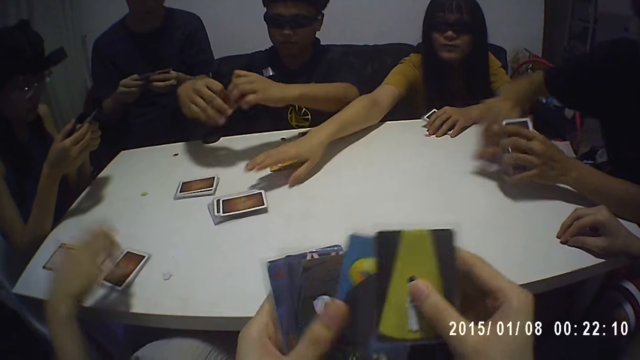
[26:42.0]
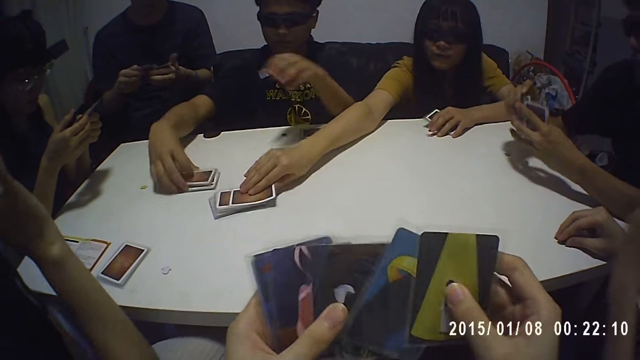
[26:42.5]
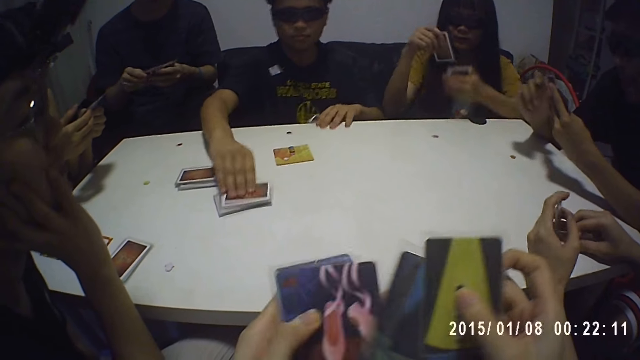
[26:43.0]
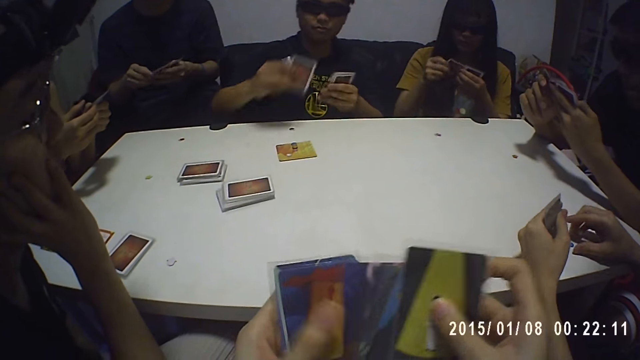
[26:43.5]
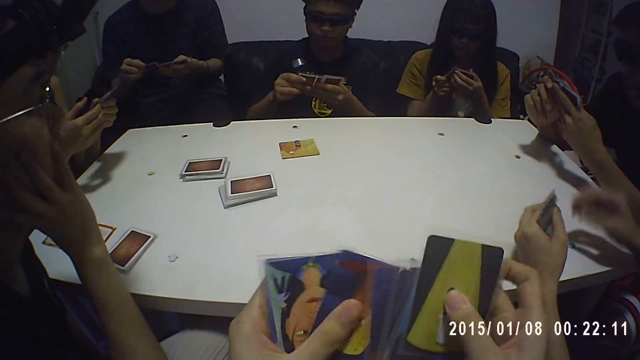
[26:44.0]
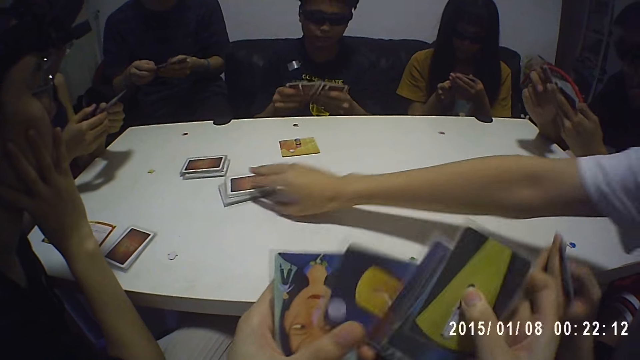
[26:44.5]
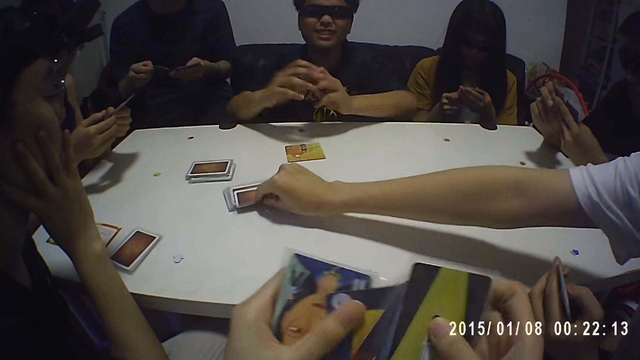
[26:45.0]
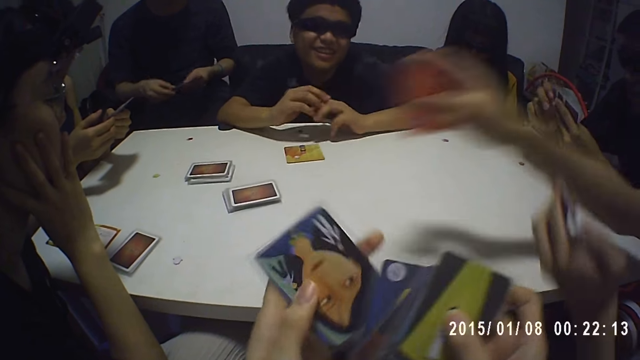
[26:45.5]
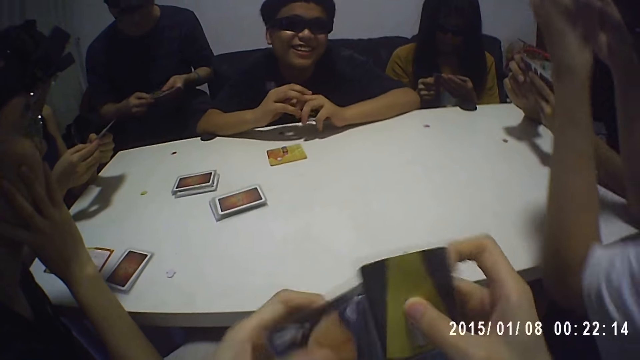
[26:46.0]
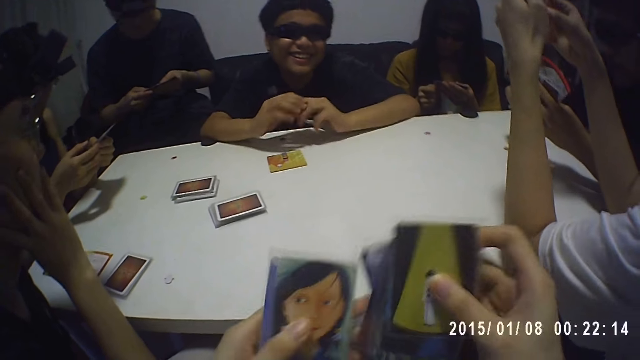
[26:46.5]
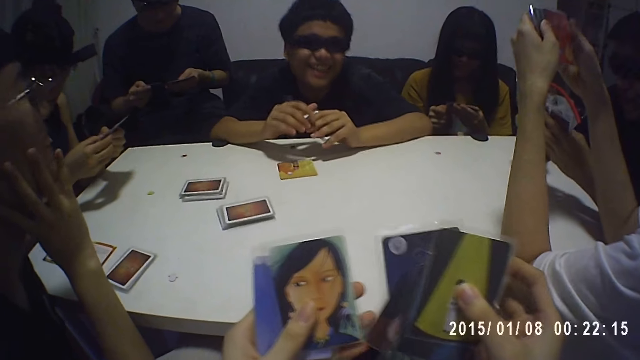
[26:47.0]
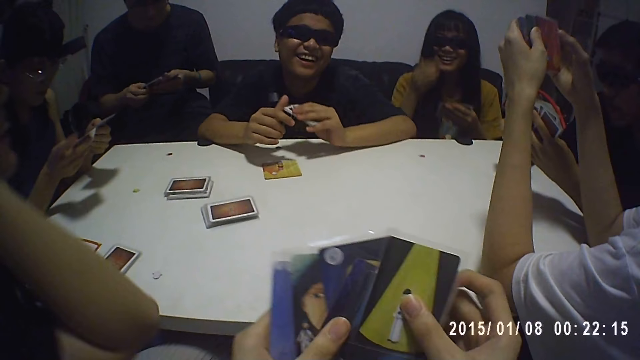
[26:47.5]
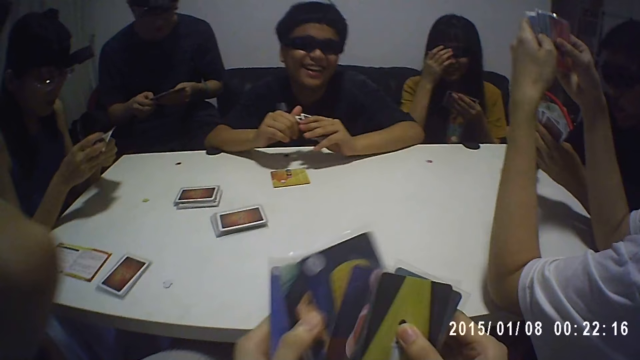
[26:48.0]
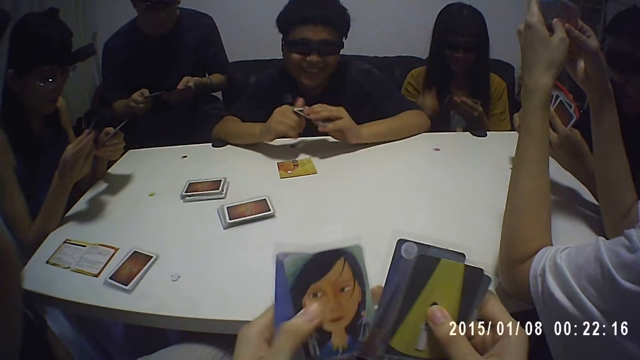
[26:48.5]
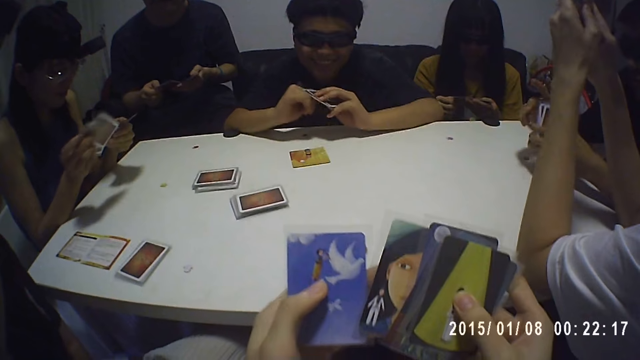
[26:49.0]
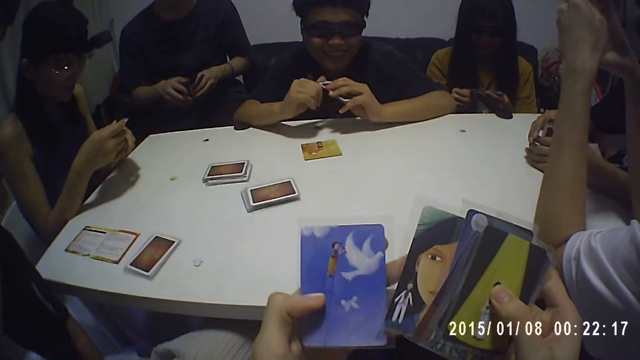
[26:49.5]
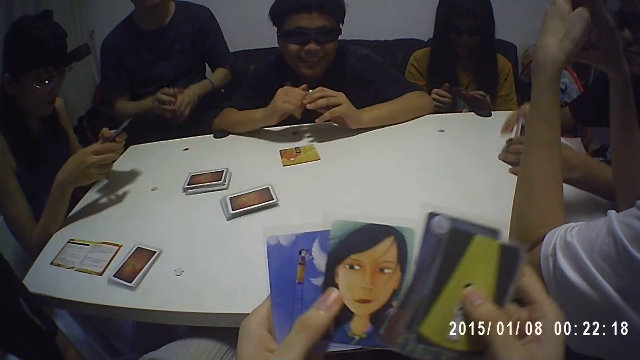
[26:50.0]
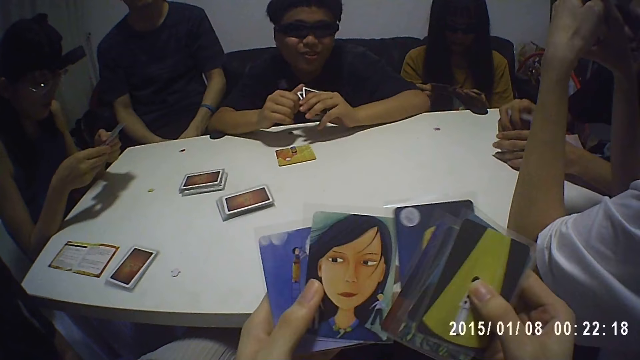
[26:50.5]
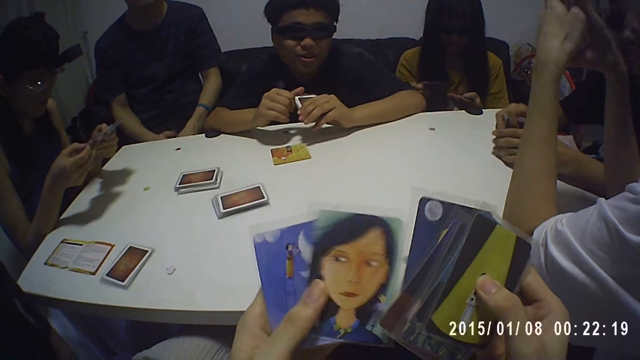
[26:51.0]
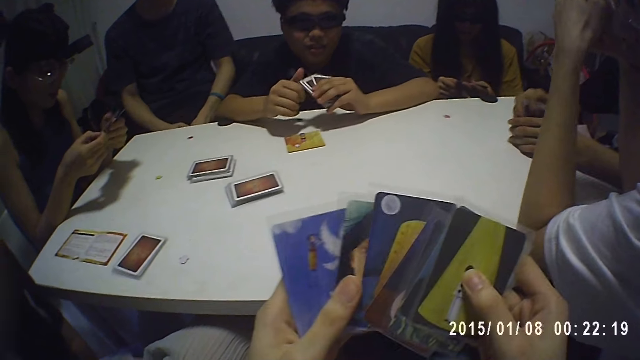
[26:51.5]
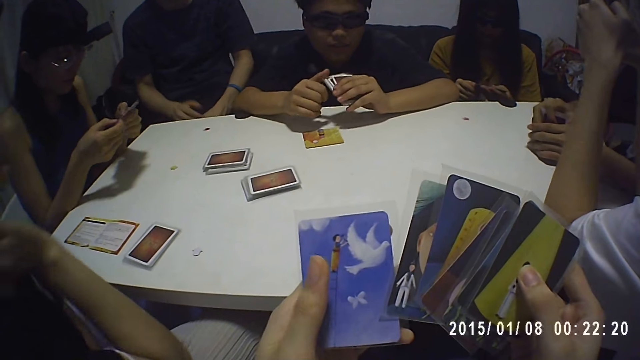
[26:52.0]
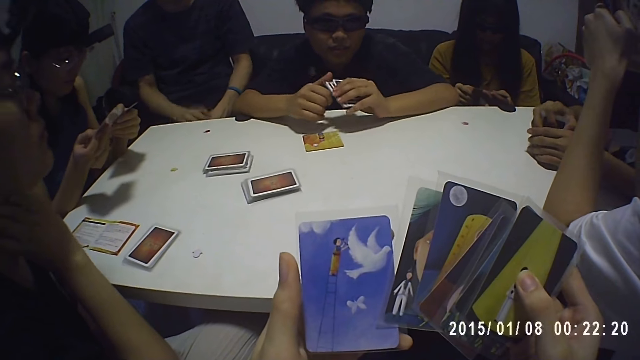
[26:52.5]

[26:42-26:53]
A man turns the cards with both hands. Another man holds the cards with both hands. A woman picks a card from the pile of cards on the table with her right hand. The camera wearer spreads the cards in both hands. The first man holds the cards with his right hand. Another woman touches her face with her right hand. A third man holds some cards with his left hand. The first man places the cards on the cards on the table with his right hand, picks the cards from the table with his left hand, and picks a card from the pile of cards on the table with his right hand. The first woman holds the cards with both hands. The second man spreads the cards in both hands. The first man holds the cards with both hands and spreads the cards in both hands. The third man picks a card from the pile of cards on the table with his right hand. The first man arranges the cards with both hands and places both hands on the table. The third man holds the cards with both hands and places both arms on the table. The first man holds the cards with his left hand. The first woman holds the cards with her left hand. The first man moves the cards on his left hand with his right hand. The first woman touches the pair of glasses on her face with her right hand and holds the cards with both hands. The second man hits the cards on the table with both hands. The first woman shuffles the cards in both hands. A fourth man holds the cards with his left hand. The fourth man holds the cards with both hands.

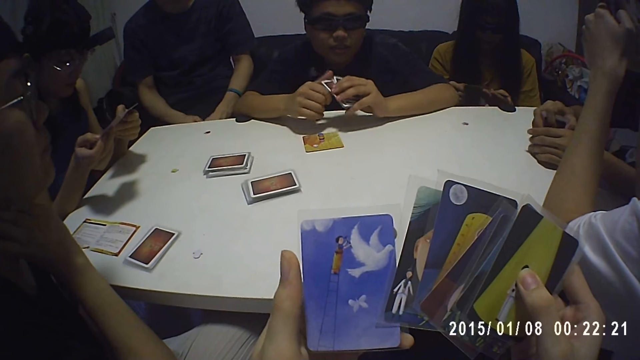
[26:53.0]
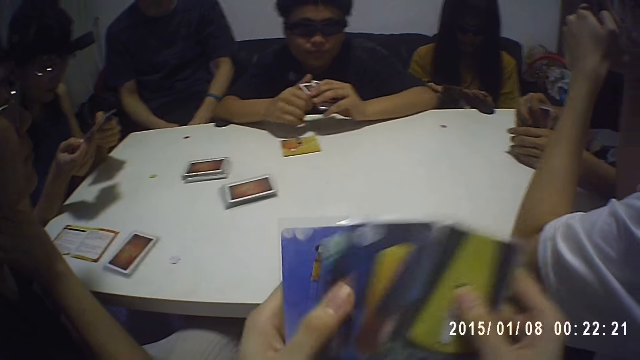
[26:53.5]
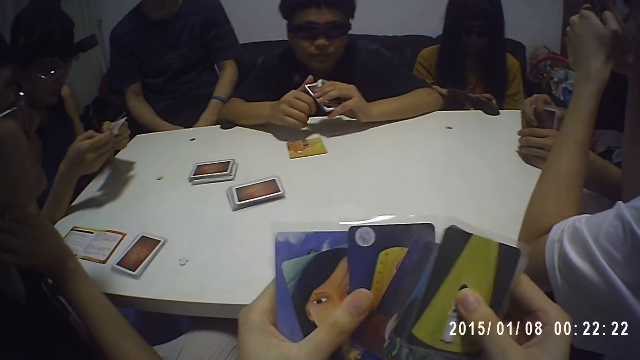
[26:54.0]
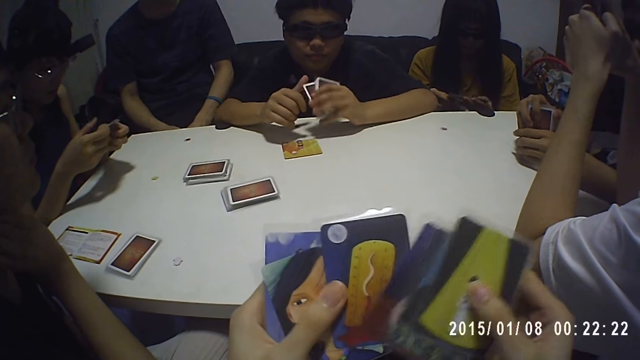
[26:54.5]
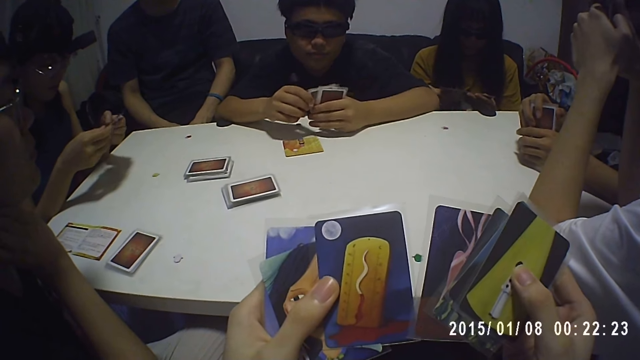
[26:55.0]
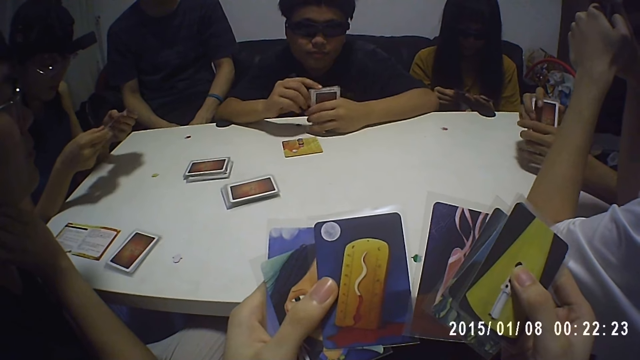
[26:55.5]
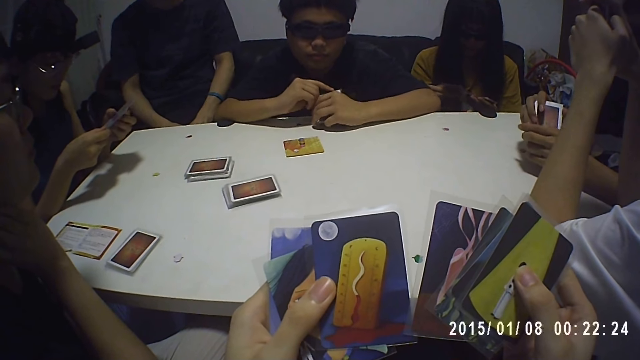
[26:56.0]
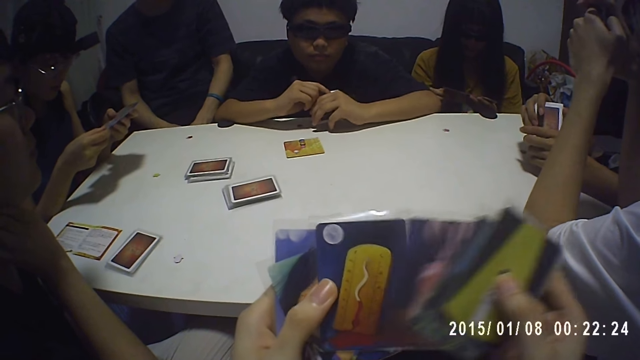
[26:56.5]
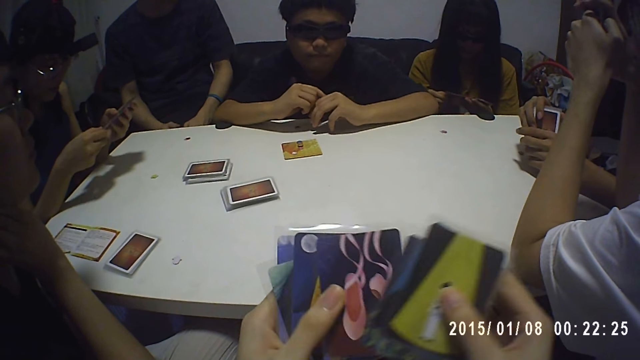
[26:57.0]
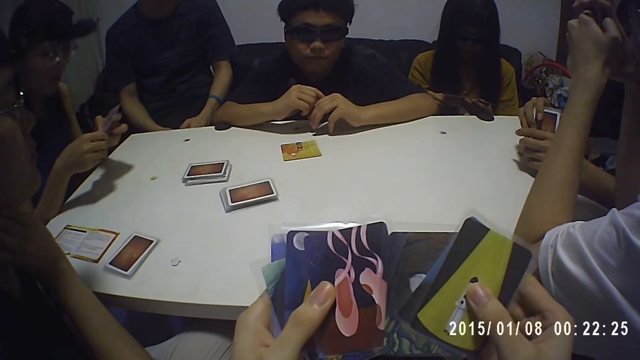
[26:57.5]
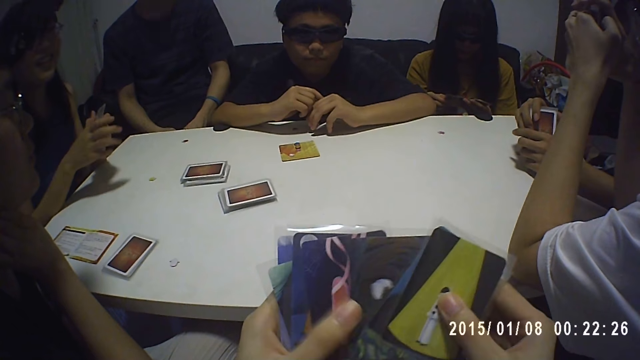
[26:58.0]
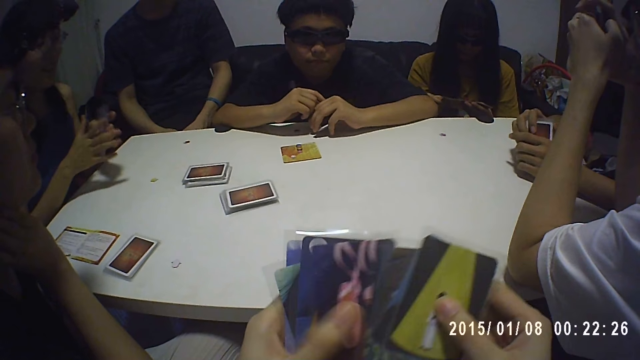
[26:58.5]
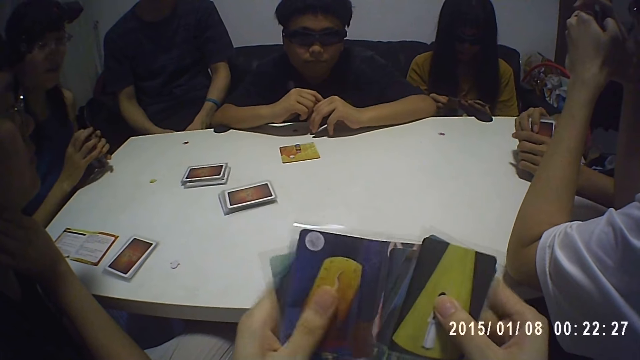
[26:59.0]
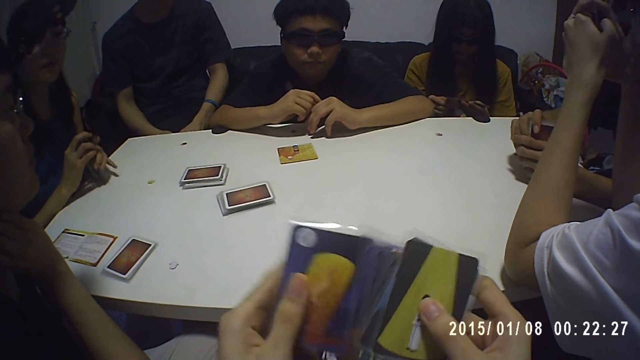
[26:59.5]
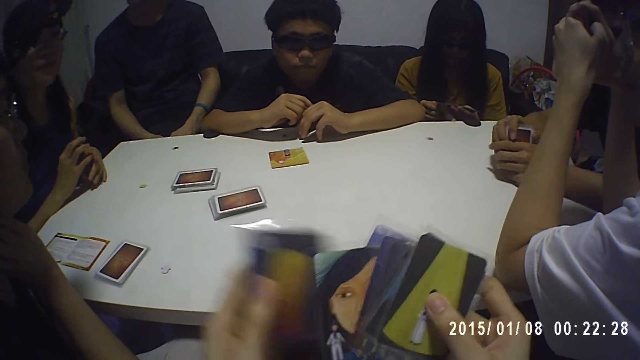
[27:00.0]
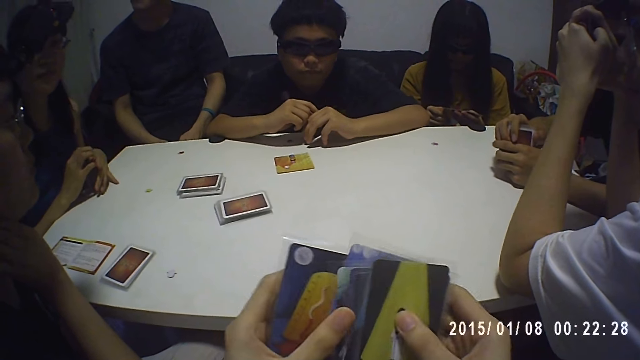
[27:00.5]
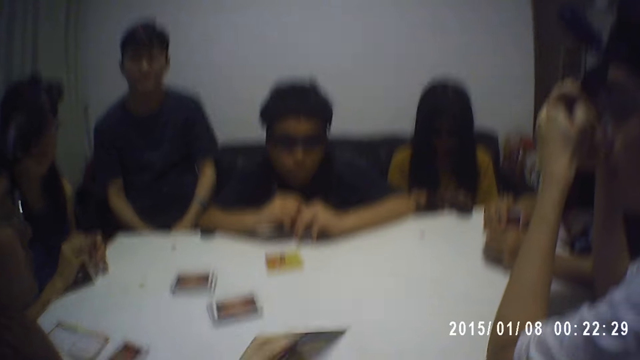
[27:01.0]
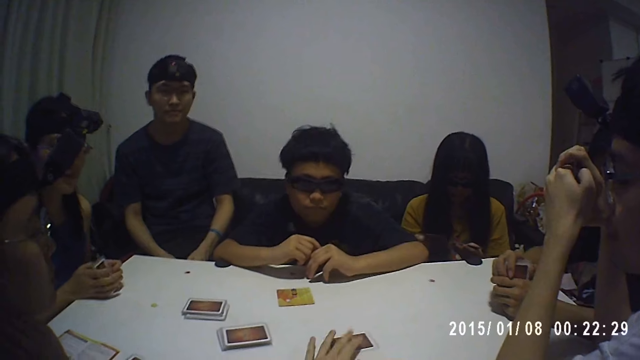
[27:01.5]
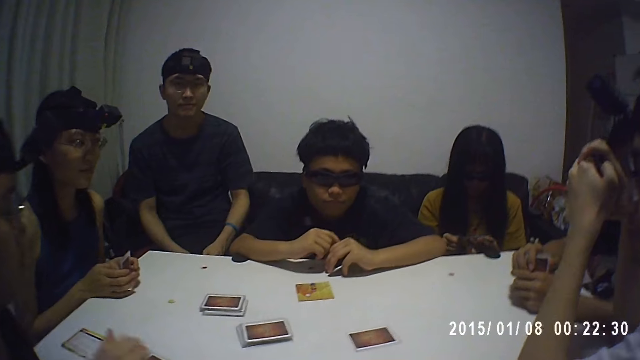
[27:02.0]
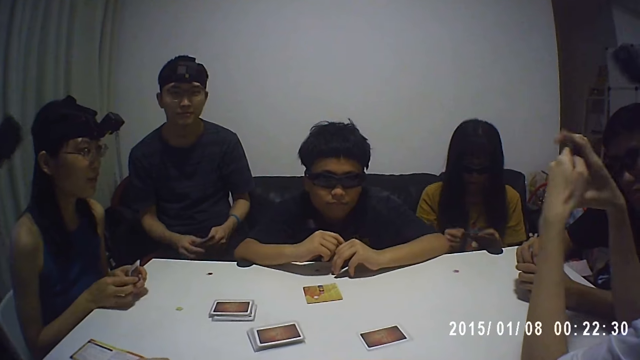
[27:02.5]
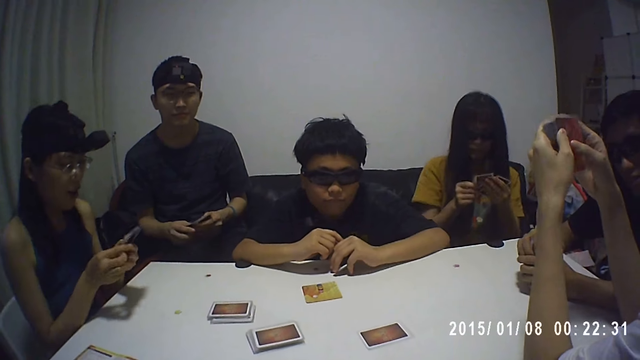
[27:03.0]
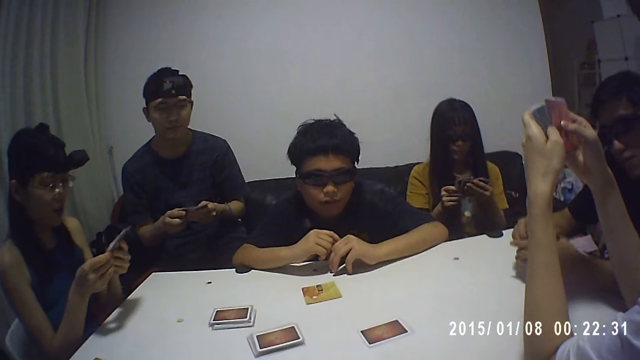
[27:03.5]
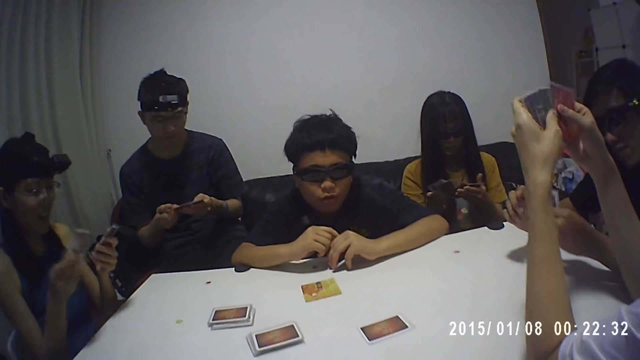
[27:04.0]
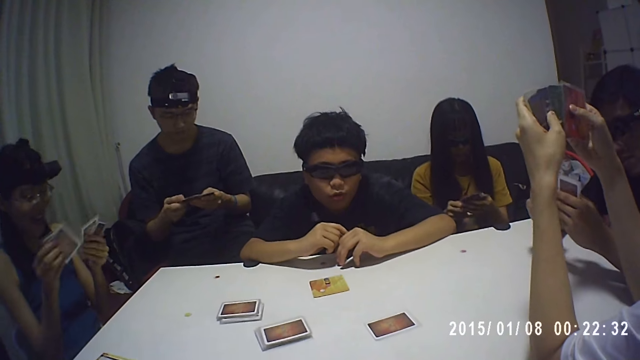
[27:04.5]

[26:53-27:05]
A man holds the cards with both hands. A woman hits the cards on the table with both hands. The camera wearer holds a card with his left hand. He holds the cards with his right hand. He holds the cards with both hands. He holds the card with his left hand. He holds the cards with his right hand. He places the card on the table with his left hand. Another woman holds the cards on the table with her right hand. The camera wearer interacts with another man. The first woman picks the cards from the table with both hands. A third man spreads the cards in both hands. A fourth man picks the cards from the table with both hands. A fifth man spreads the cards in both hands. The first woman shuffles the cards in both hands.
